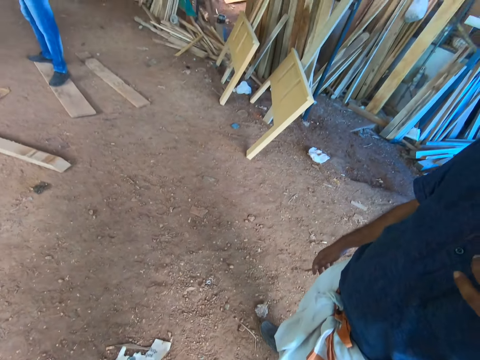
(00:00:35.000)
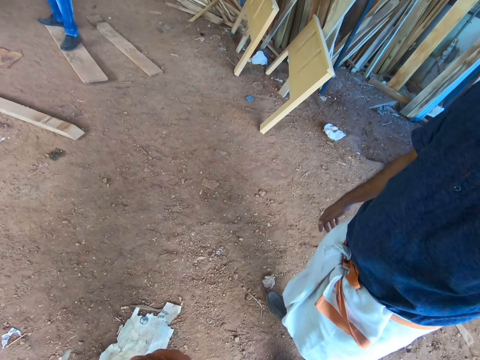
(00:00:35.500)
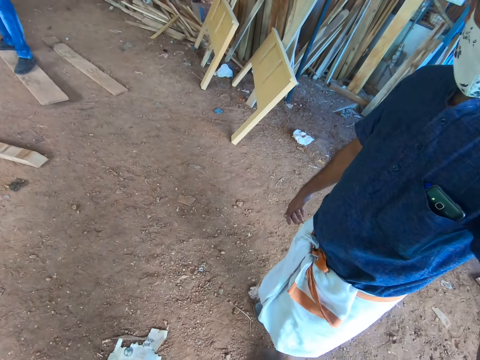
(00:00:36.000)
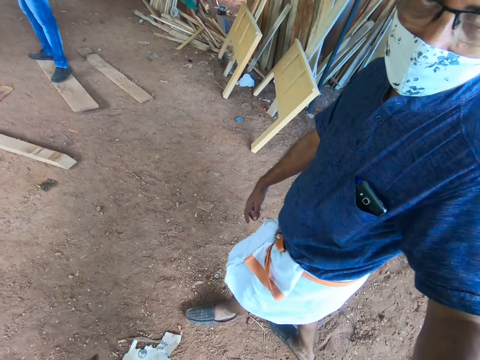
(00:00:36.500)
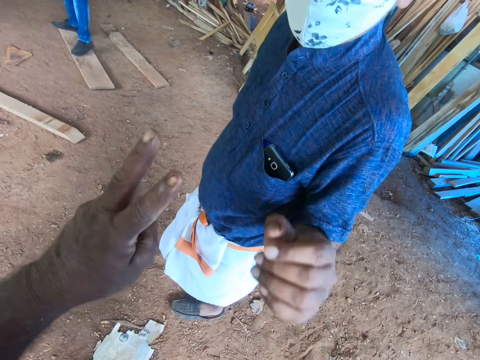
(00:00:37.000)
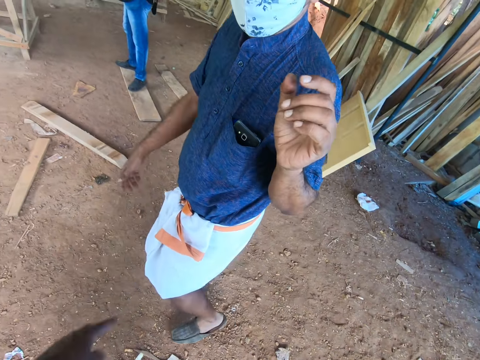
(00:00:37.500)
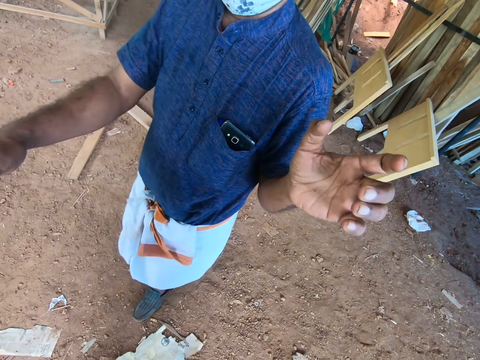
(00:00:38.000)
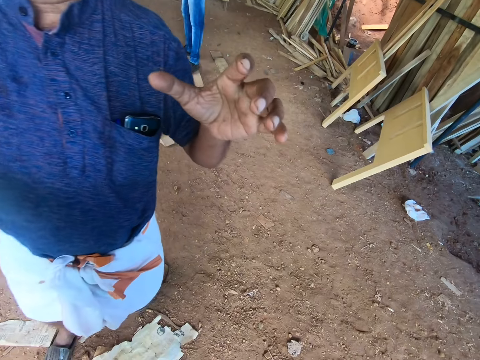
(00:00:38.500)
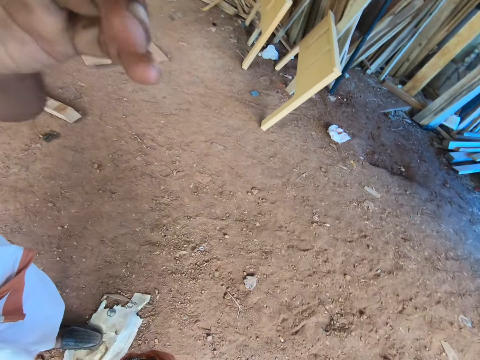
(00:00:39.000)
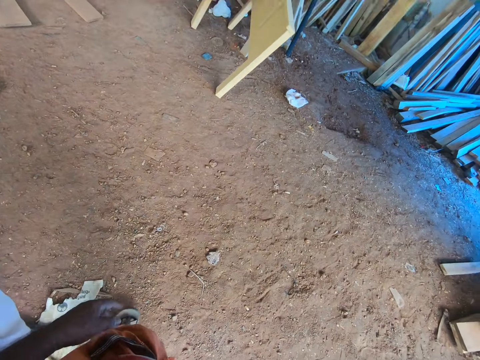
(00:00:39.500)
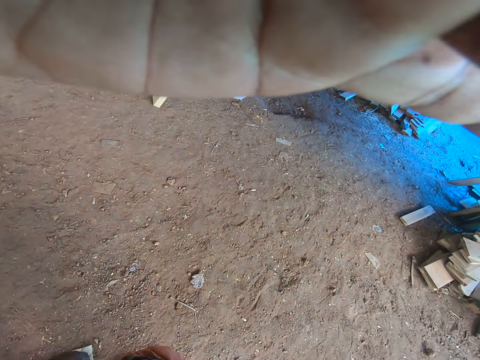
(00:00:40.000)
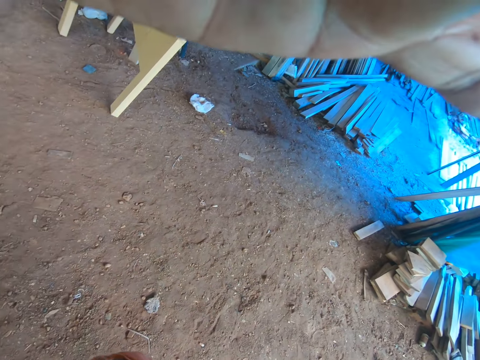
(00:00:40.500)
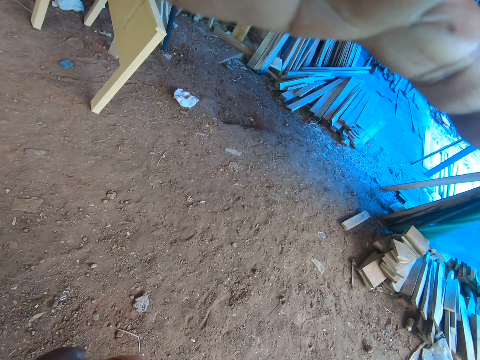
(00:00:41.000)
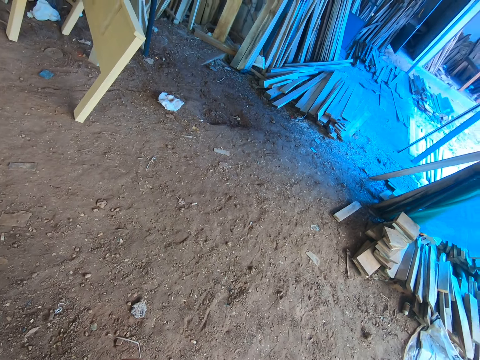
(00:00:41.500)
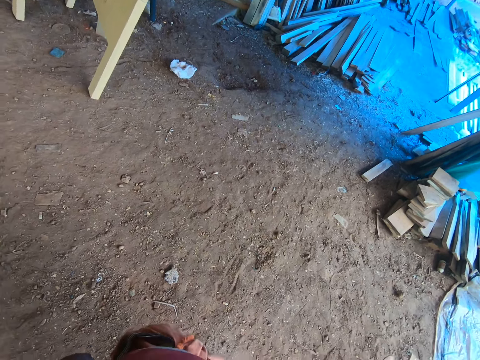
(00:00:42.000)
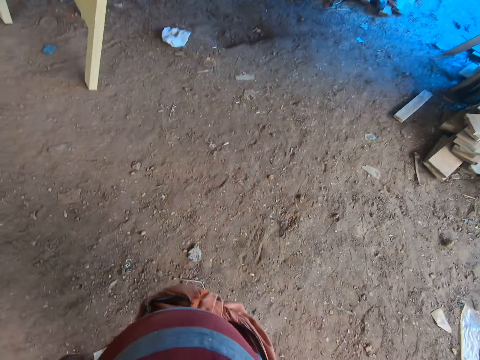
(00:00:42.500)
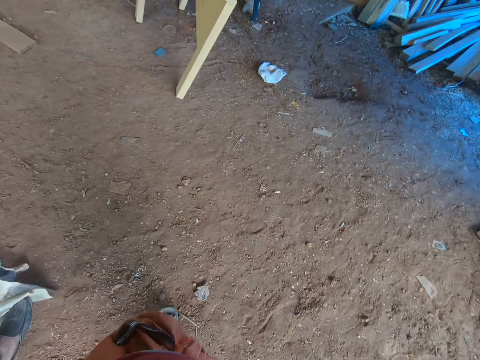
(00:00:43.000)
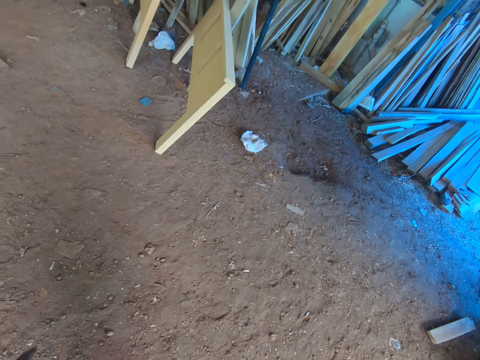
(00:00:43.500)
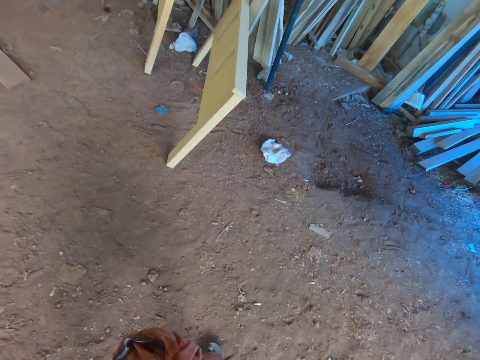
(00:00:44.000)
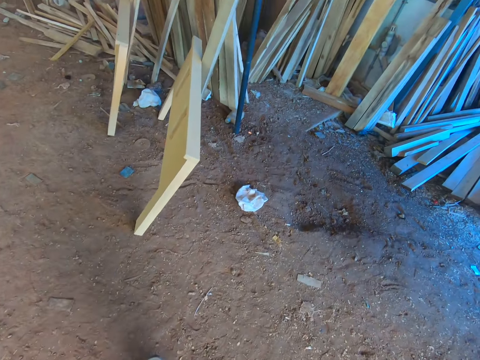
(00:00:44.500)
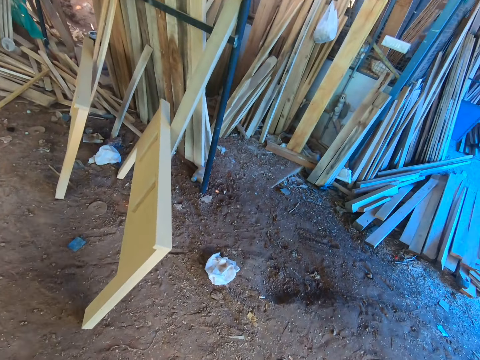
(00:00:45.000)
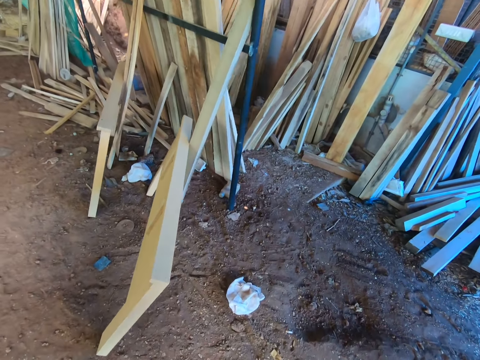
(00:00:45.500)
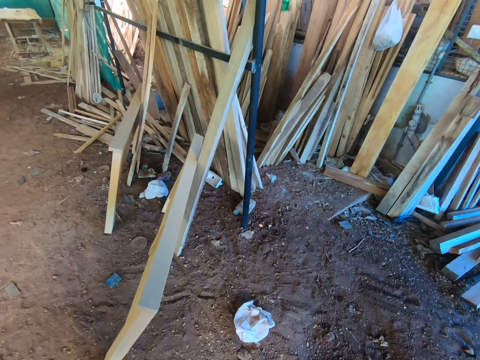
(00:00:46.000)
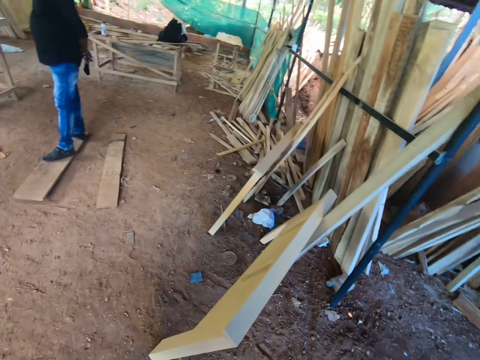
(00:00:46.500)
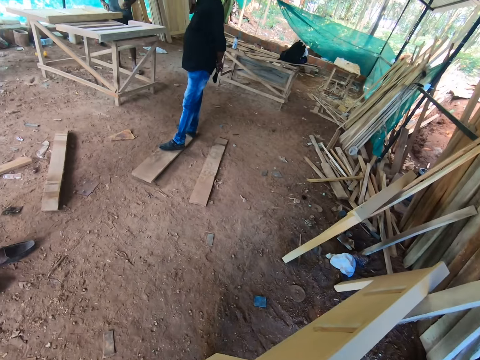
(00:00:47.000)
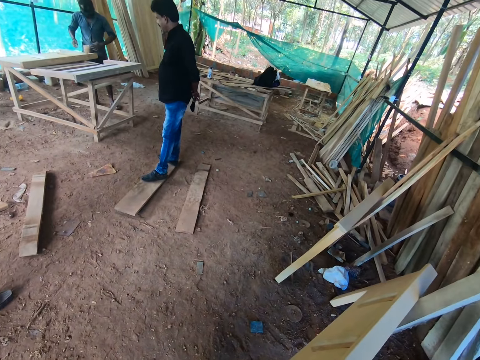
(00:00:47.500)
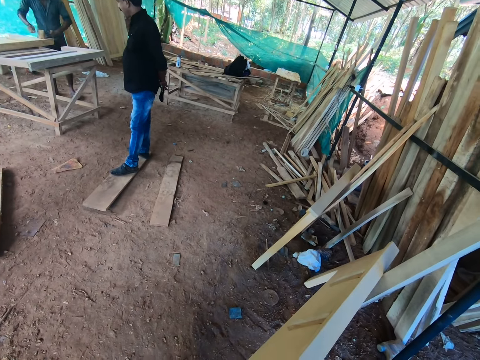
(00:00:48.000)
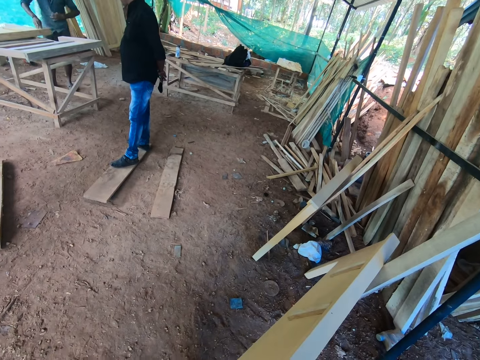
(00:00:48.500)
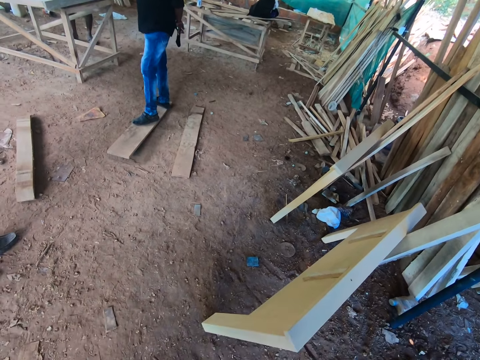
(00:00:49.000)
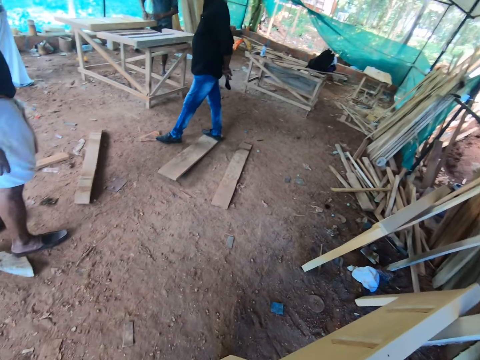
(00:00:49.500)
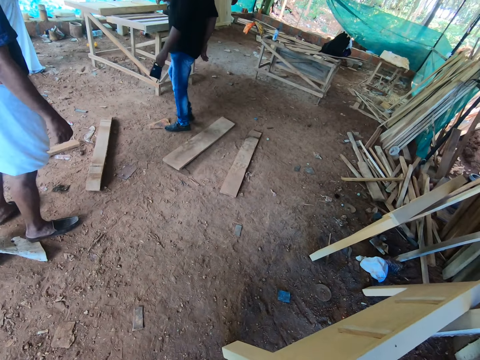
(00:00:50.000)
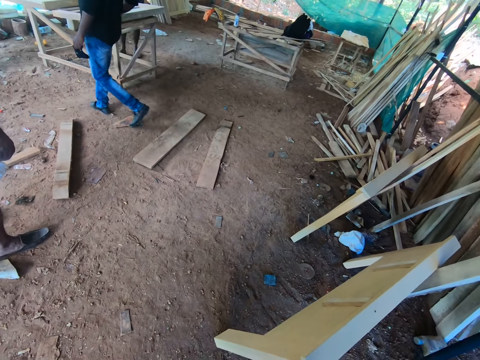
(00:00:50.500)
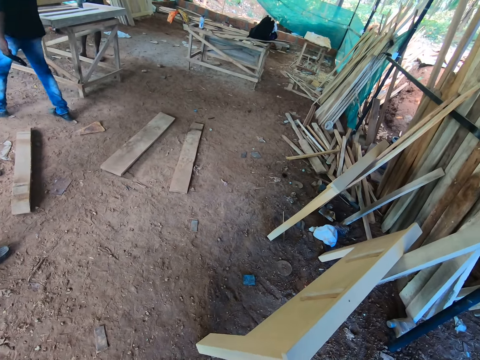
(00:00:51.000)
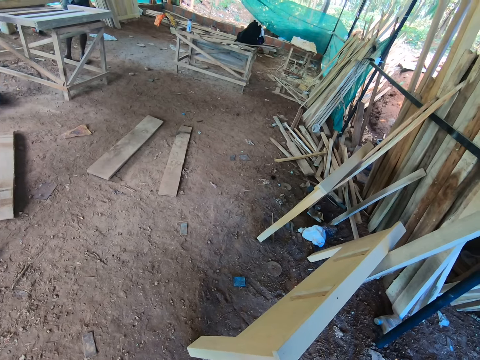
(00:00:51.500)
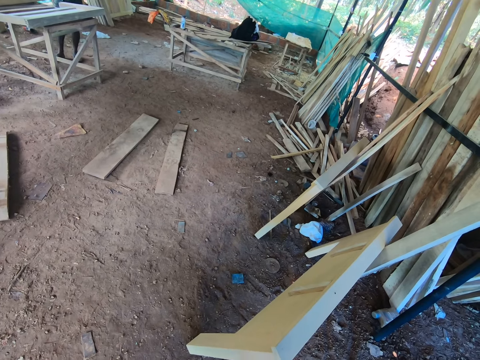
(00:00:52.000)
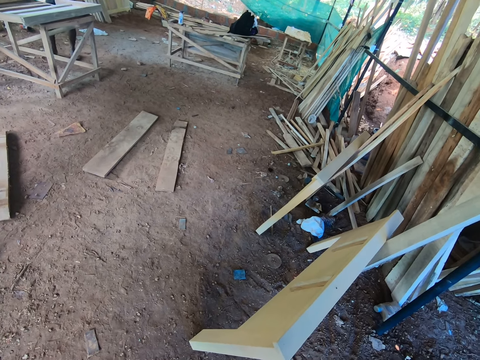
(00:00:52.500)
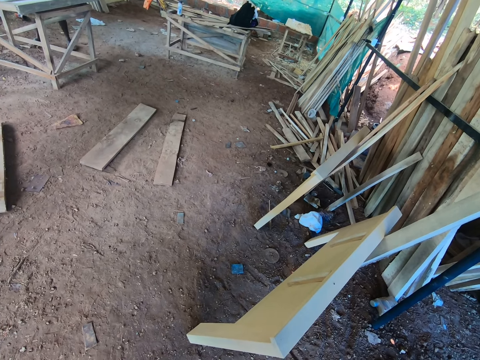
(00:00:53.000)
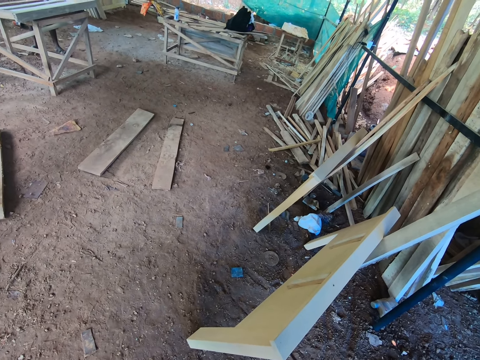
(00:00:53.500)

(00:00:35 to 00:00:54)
A man walks around. The camera wearer gestures. The man adjusts the camera wearer's camera with both hands. The camera wearer walks around. They look at another man. The other man walks around.

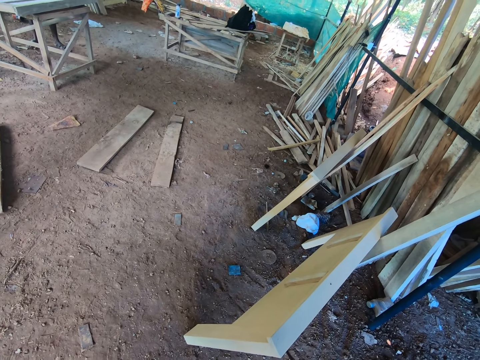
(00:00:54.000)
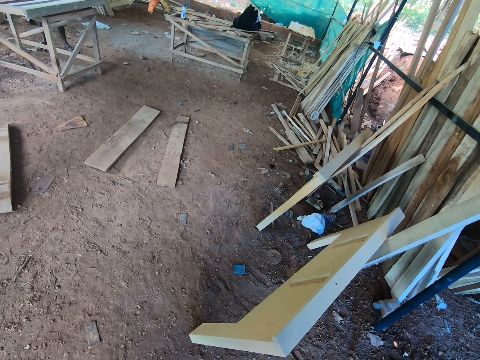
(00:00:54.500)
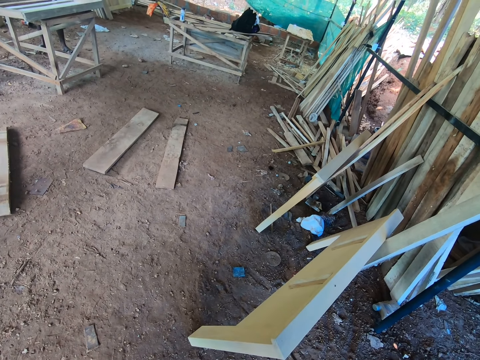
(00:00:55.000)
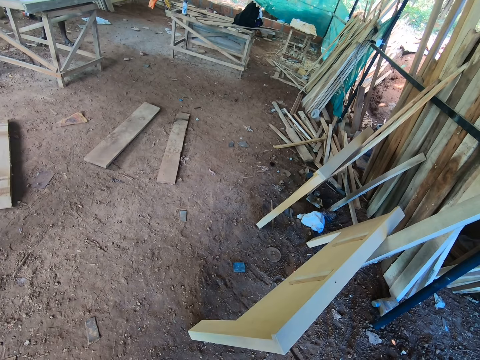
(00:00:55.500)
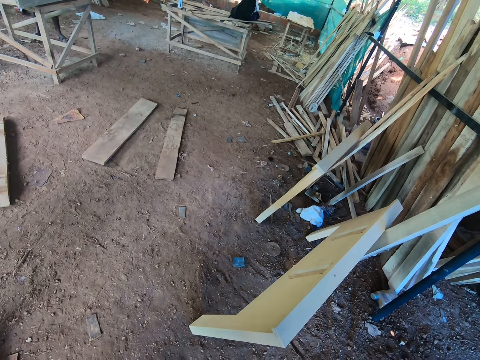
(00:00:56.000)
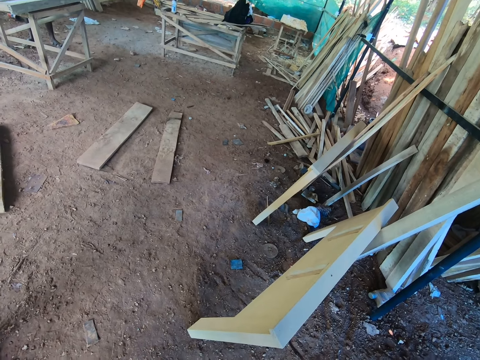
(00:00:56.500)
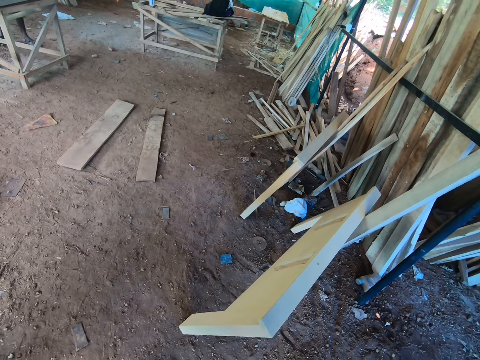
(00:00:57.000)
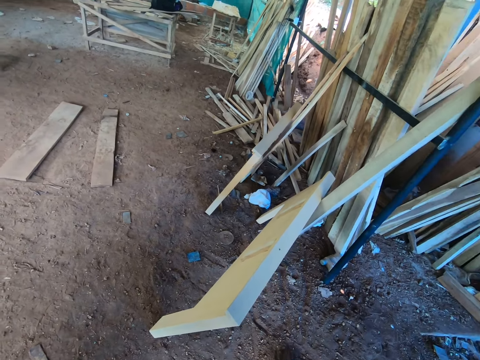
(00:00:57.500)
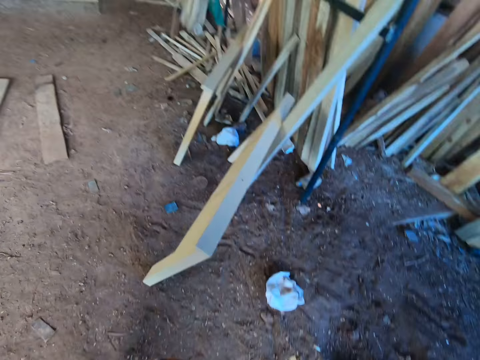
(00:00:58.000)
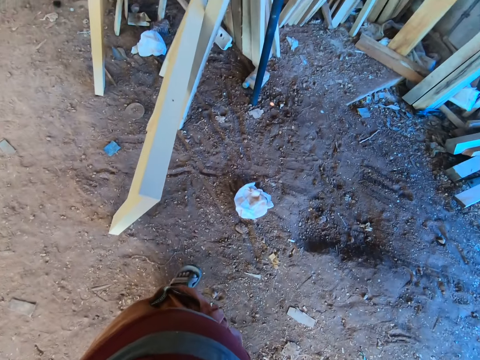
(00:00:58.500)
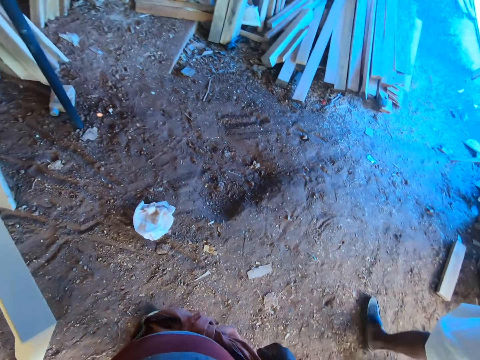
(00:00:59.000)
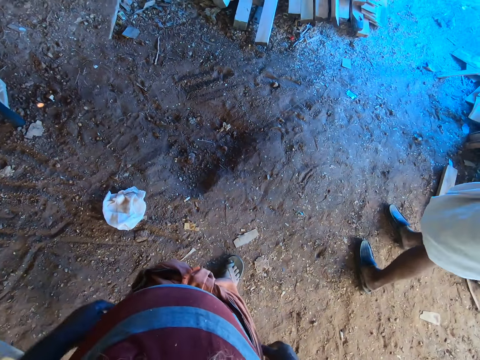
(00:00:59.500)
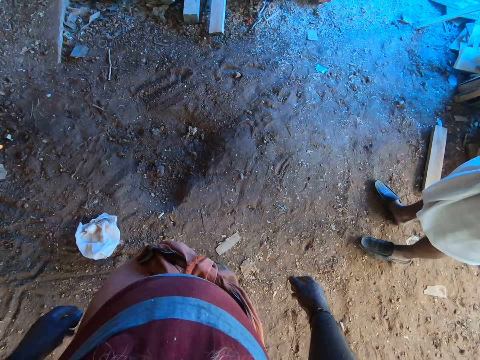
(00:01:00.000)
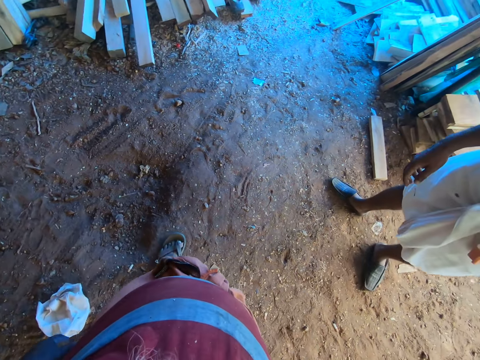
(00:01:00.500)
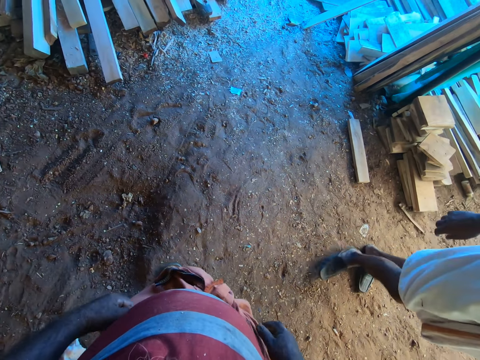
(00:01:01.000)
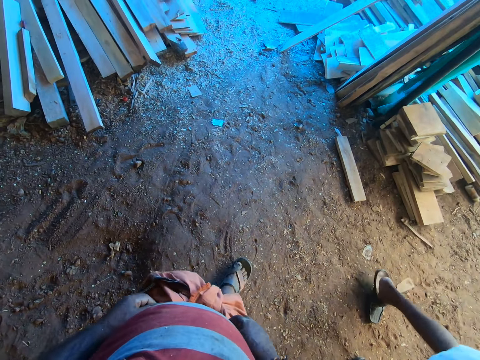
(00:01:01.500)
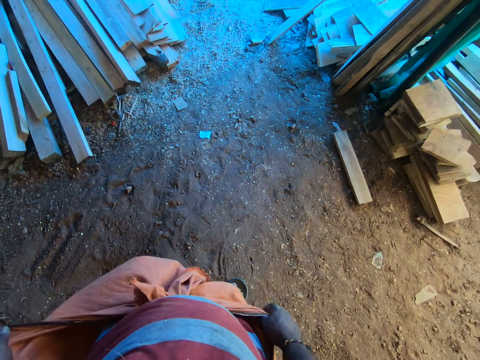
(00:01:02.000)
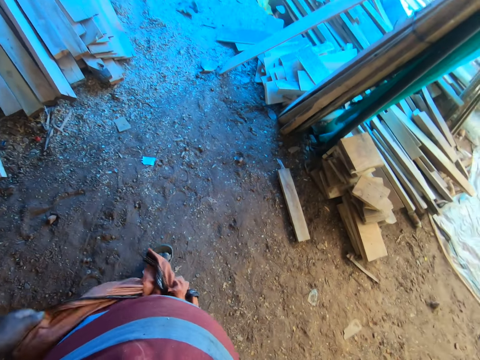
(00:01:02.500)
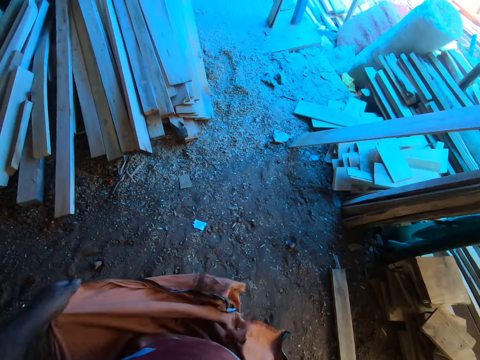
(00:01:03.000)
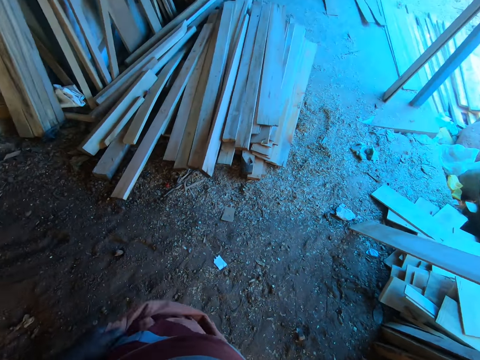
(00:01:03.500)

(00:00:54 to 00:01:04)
The camera wearer walks around. A man walks around. The camera wearer adjusts his clothes with both hands. He removes the kanga on the waist. He converses with the man.
